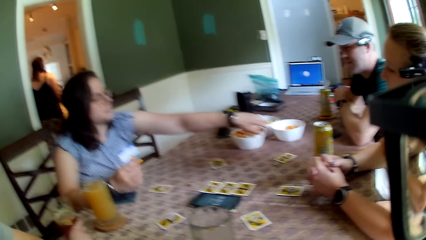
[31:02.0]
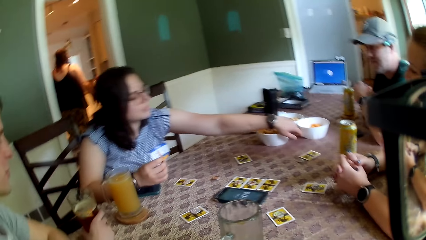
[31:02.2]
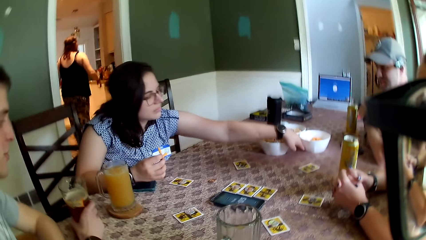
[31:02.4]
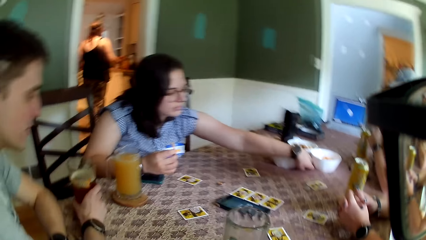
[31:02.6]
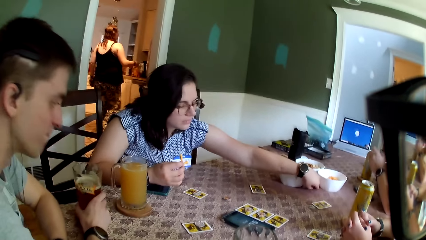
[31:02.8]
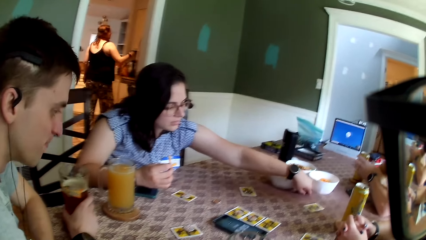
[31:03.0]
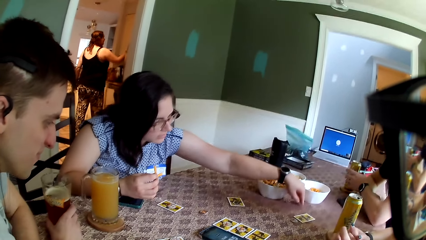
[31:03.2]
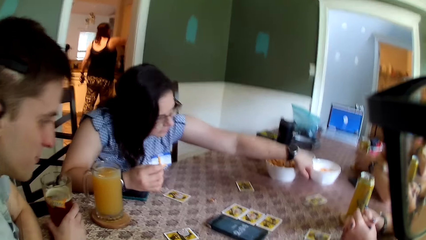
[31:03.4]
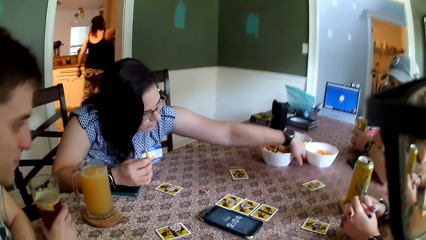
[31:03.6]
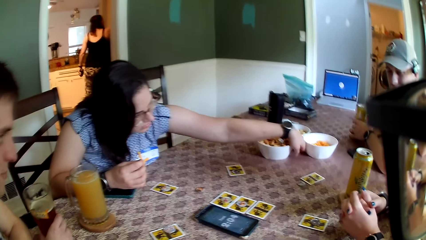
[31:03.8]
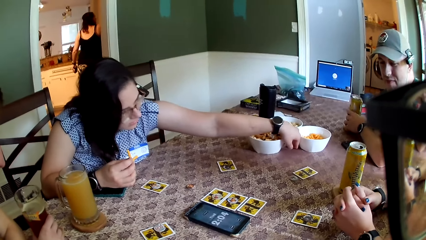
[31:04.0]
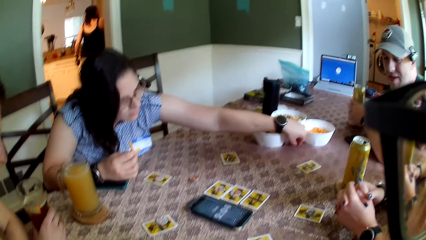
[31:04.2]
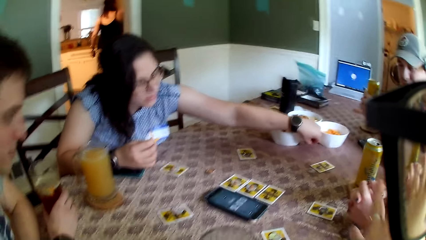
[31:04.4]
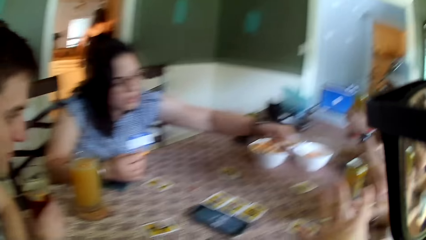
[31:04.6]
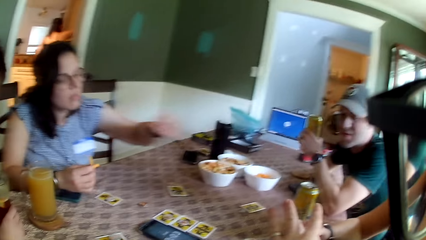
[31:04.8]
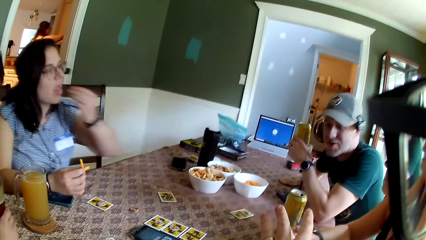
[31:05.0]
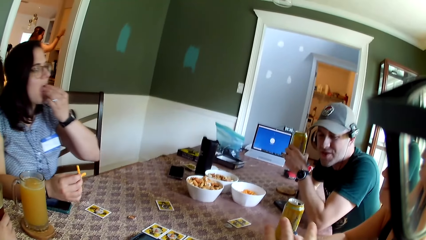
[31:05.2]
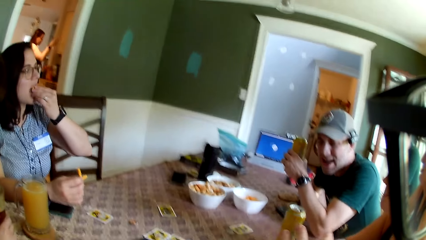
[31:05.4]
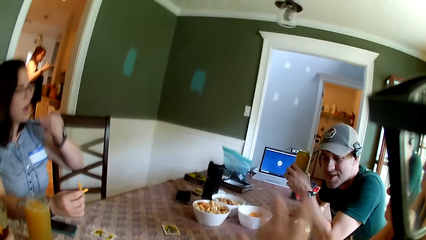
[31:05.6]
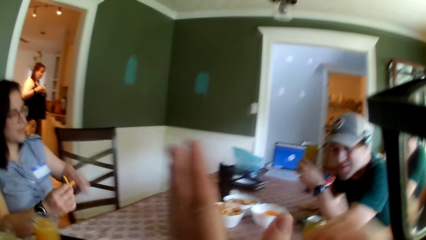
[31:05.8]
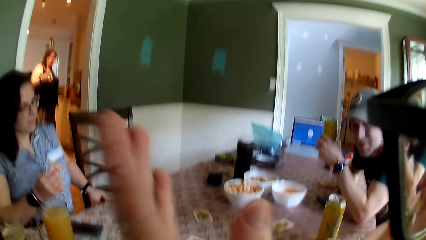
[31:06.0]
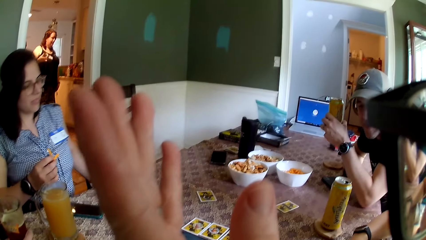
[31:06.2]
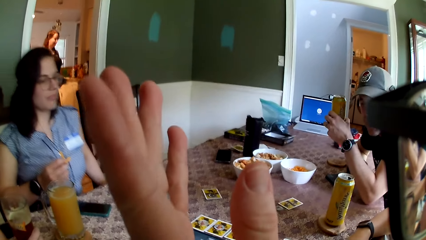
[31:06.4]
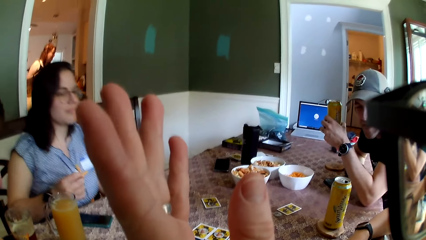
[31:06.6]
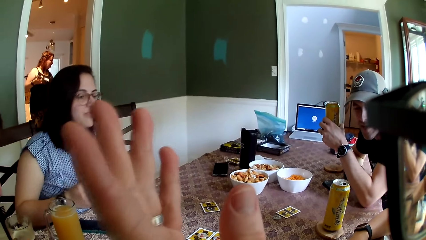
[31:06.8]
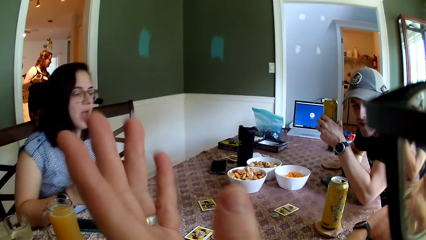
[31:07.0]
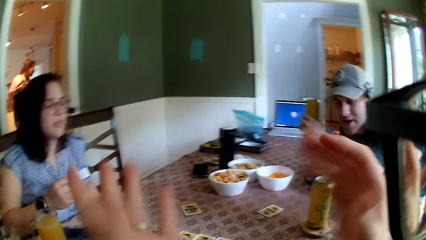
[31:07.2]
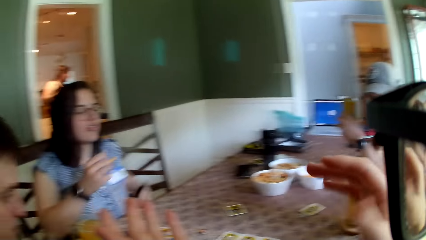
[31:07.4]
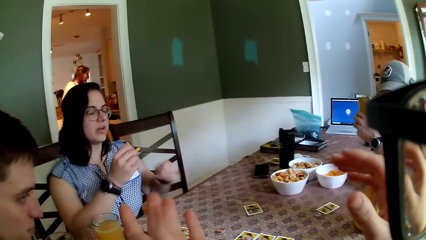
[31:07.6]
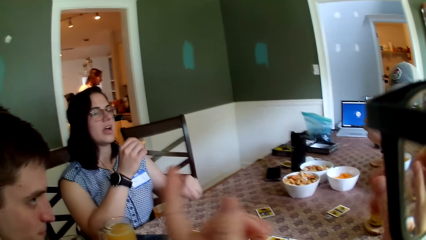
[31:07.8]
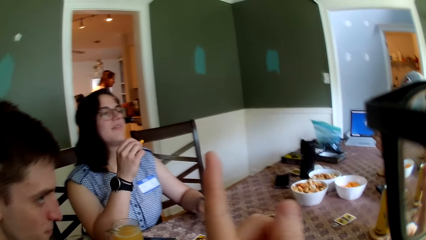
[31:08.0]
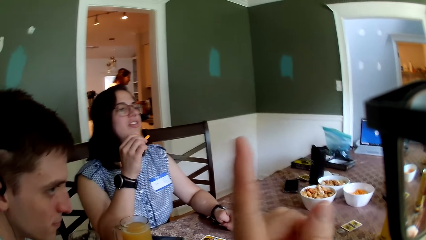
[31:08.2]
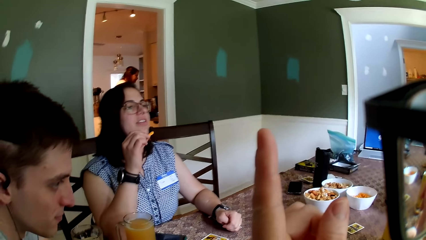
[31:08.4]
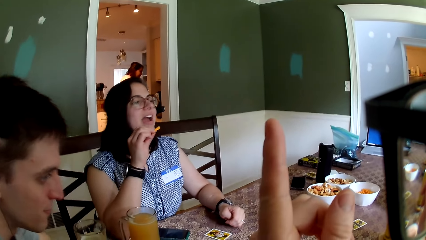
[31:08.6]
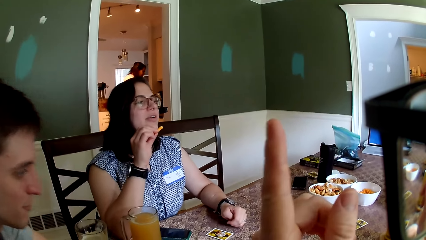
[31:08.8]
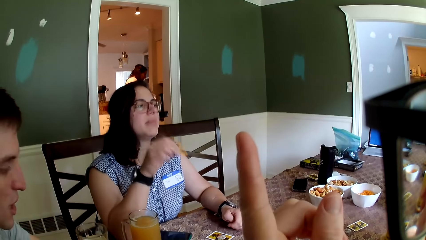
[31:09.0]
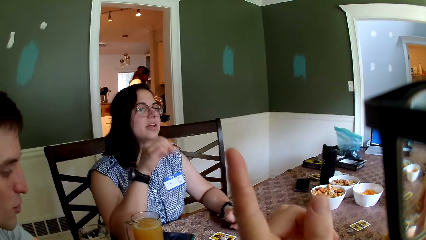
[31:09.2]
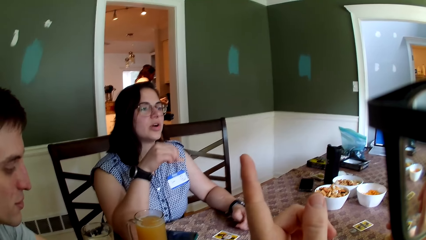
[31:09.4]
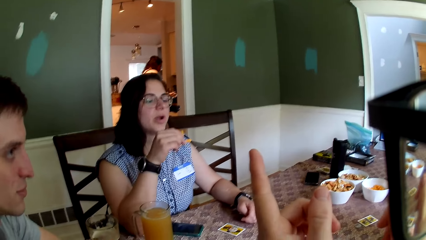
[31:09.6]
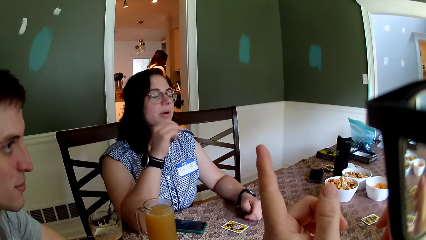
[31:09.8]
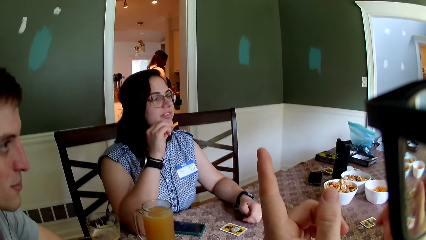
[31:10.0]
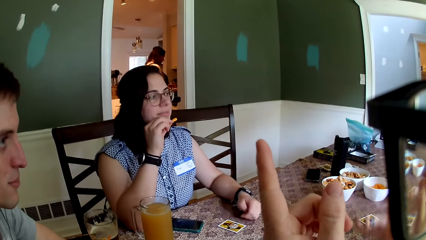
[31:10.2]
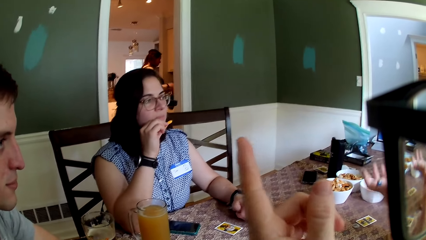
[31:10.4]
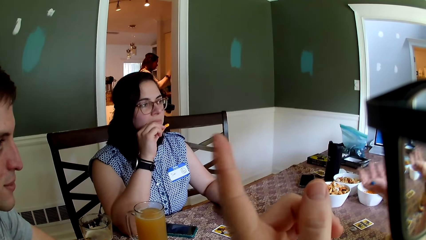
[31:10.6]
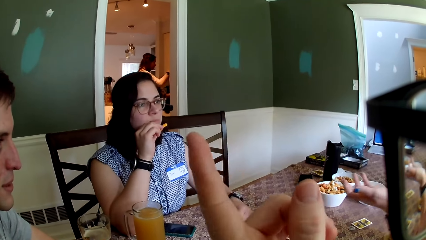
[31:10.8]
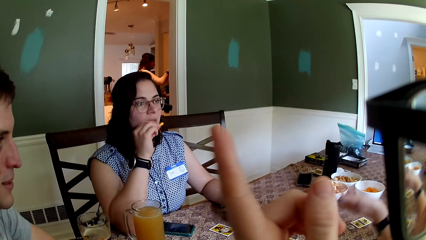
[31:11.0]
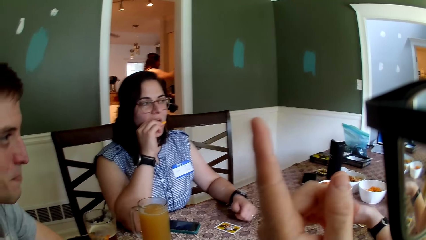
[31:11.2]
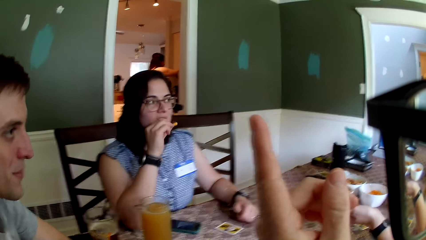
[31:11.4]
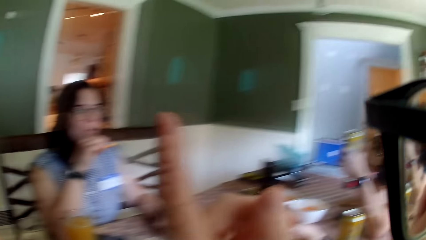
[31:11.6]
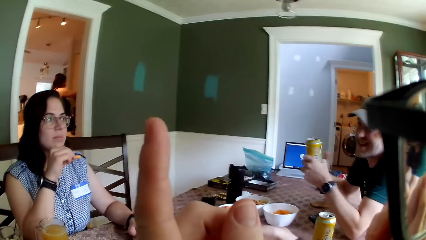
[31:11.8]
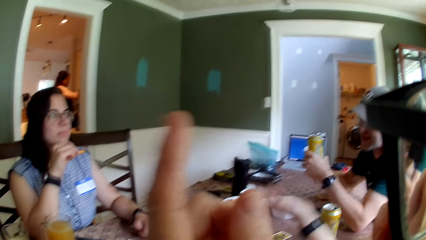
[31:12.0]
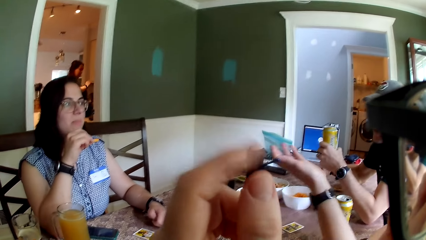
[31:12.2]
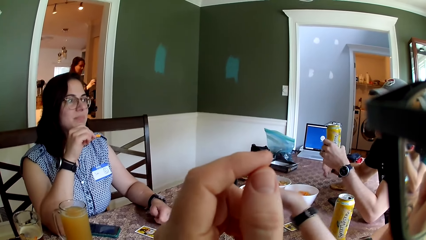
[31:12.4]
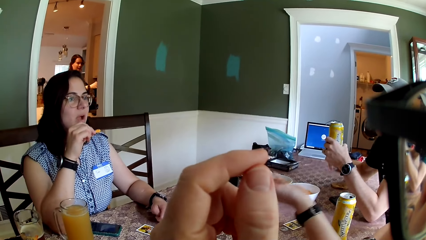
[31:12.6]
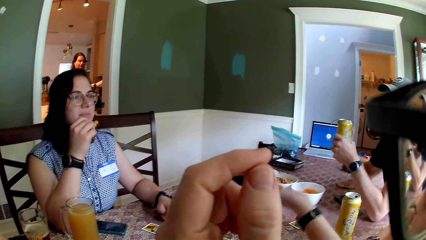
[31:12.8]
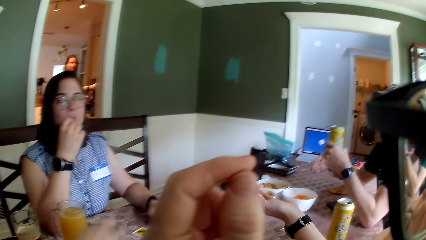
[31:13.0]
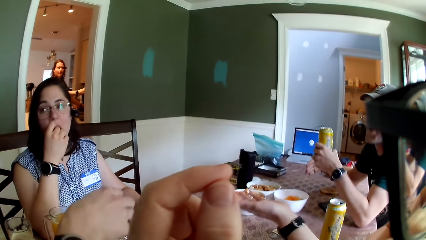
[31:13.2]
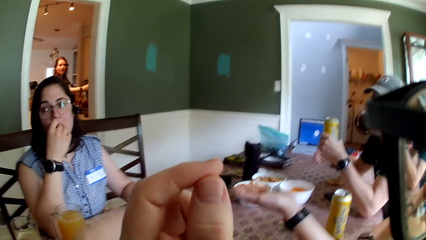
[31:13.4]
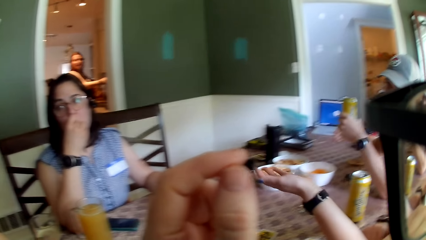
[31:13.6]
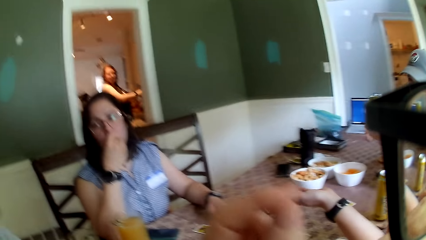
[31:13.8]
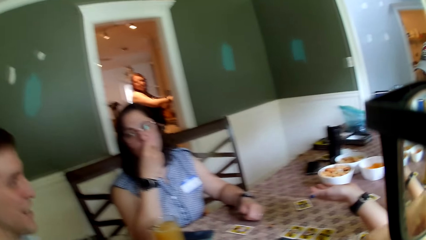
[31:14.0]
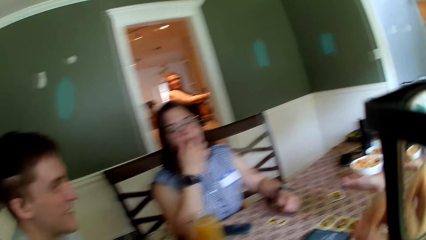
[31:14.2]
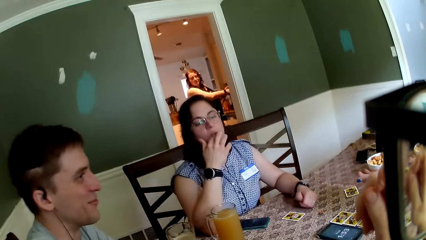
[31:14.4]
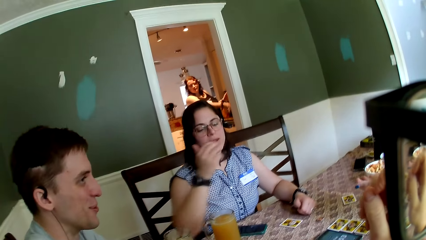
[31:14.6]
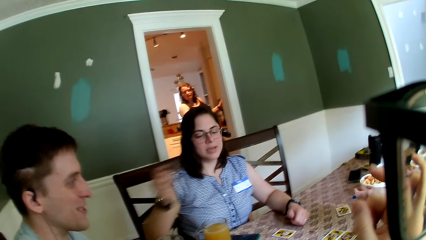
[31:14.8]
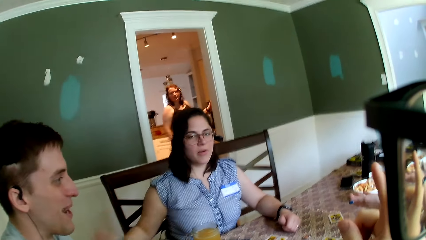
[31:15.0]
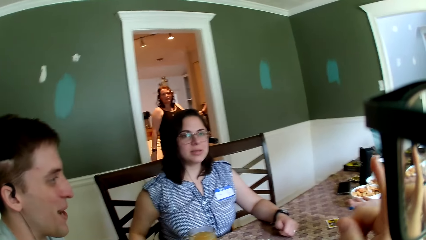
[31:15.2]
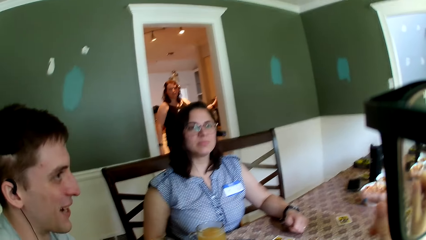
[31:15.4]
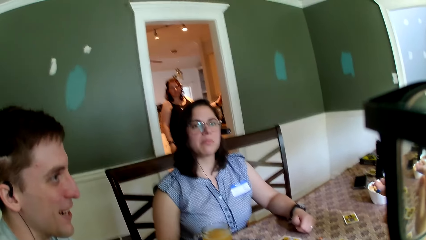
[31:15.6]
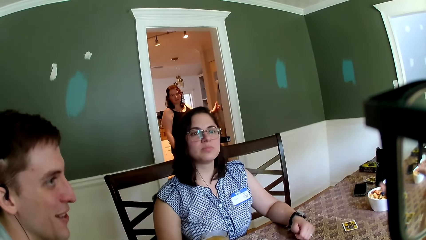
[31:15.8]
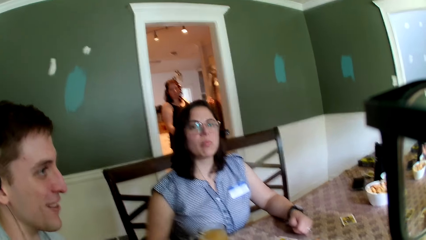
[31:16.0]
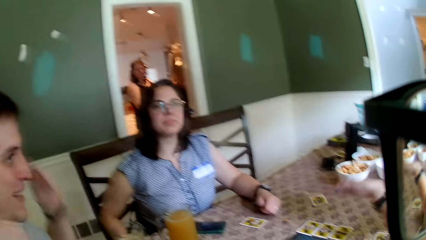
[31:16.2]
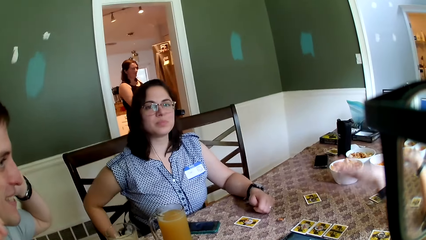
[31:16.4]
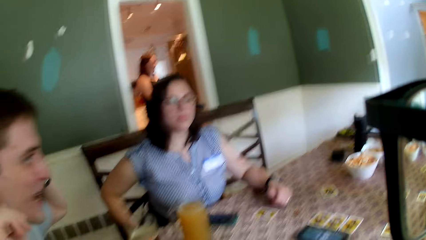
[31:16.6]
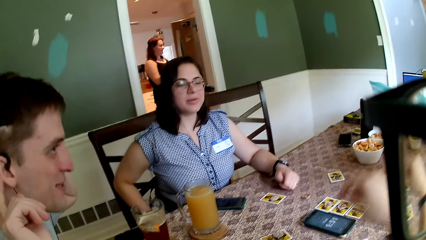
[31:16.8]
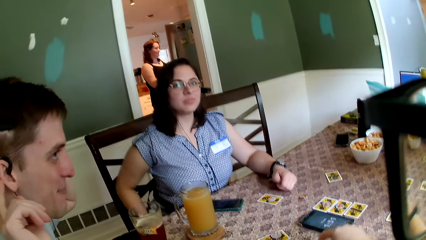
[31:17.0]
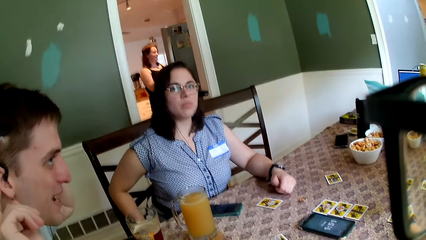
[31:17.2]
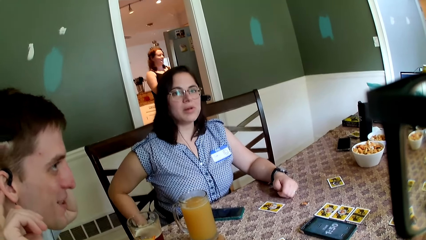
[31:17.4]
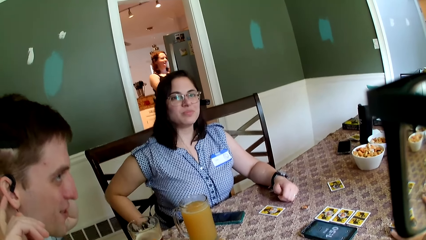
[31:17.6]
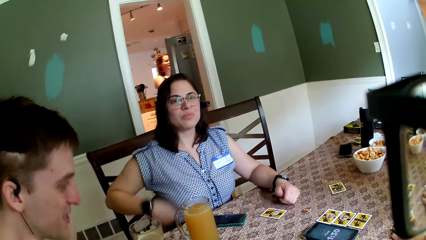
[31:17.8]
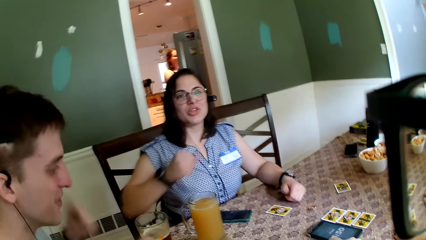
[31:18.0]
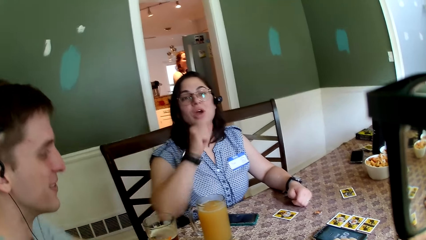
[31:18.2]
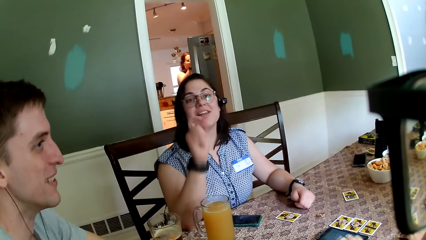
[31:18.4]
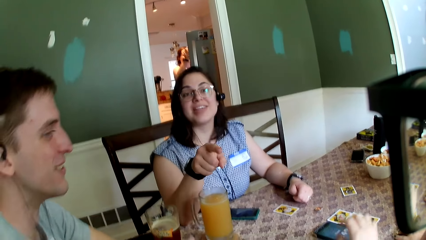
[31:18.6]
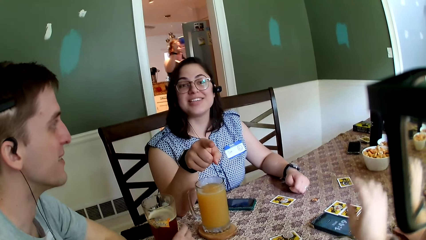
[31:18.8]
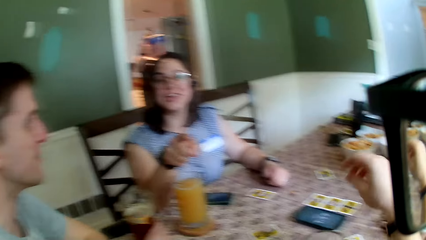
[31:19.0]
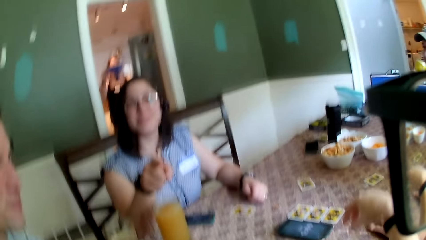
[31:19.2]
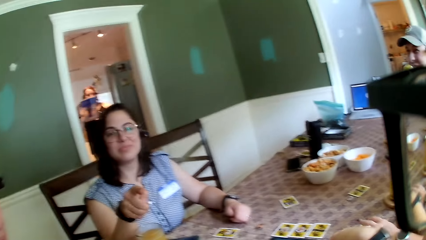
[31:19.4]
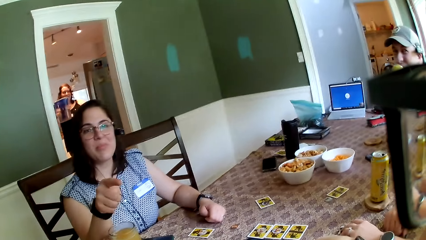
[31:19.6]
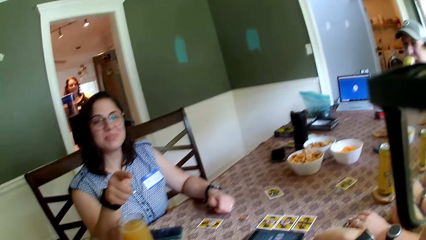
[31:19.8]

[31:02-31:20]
A woman picks a cheese puff from the table with her left hand. A man carries his can of drink from its coaster on the table with his left hand. The woman puts the cheese puff in her left hand in her mouth. Another woman picks a glass cup from a wall cabinet in the kitchen with her right hand. The first woman puts the cheese puff in her right hand in her mouth. The other woman opens the upper fridge door with her left hand and carries a jug from the fridge with her right hand.
